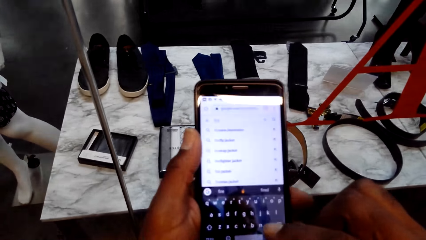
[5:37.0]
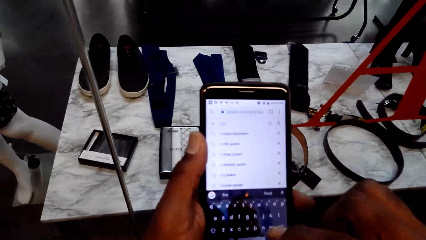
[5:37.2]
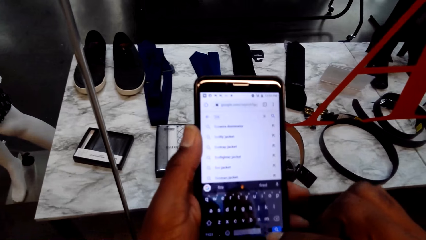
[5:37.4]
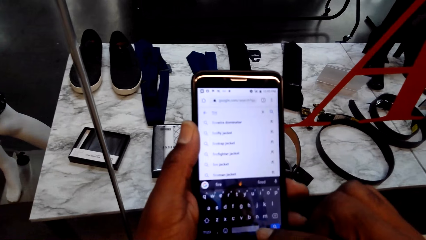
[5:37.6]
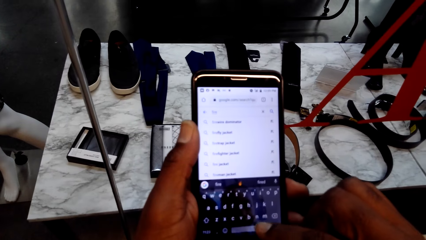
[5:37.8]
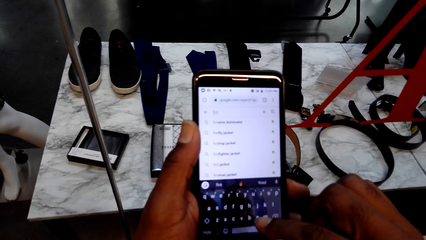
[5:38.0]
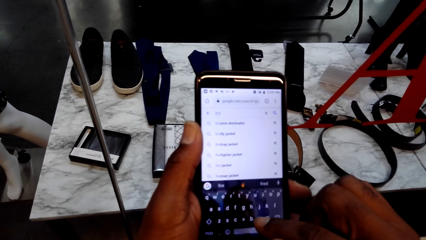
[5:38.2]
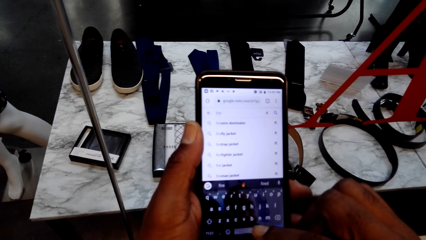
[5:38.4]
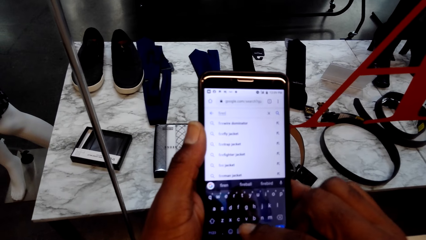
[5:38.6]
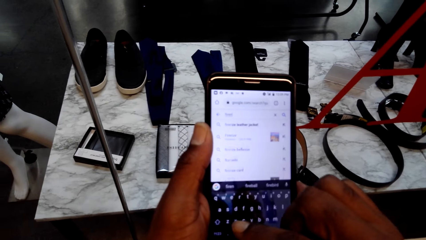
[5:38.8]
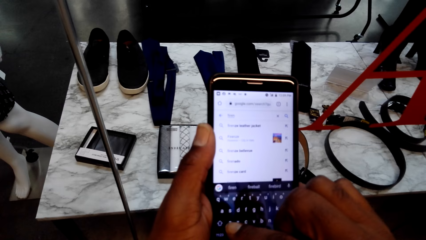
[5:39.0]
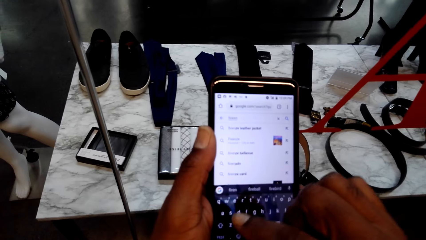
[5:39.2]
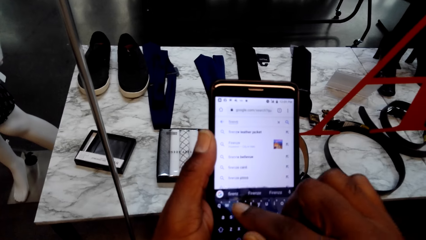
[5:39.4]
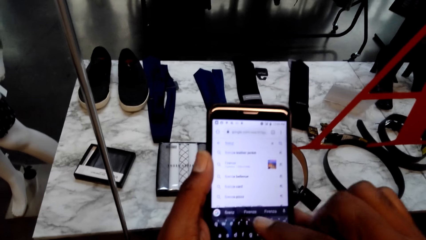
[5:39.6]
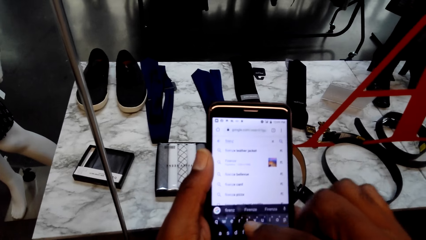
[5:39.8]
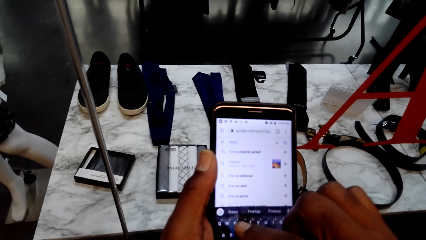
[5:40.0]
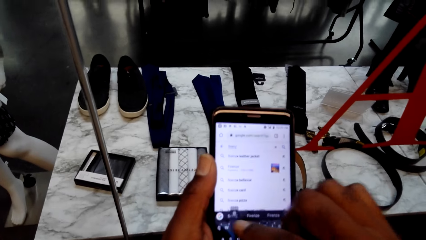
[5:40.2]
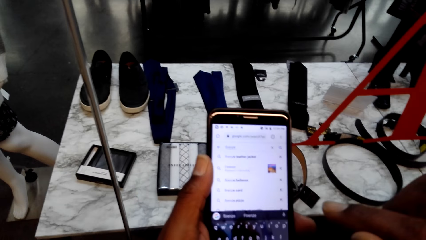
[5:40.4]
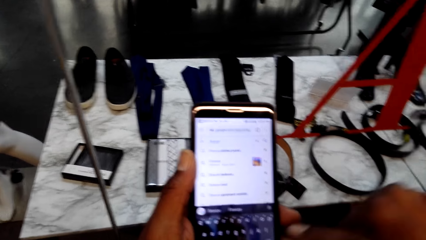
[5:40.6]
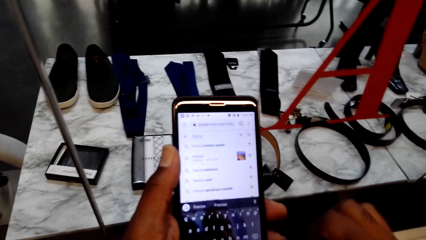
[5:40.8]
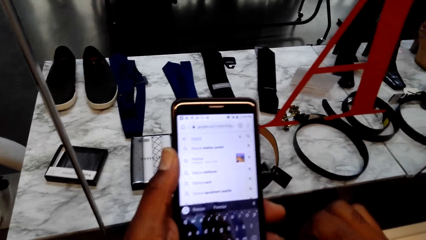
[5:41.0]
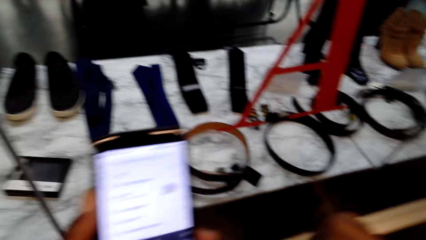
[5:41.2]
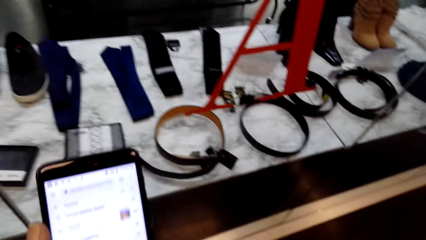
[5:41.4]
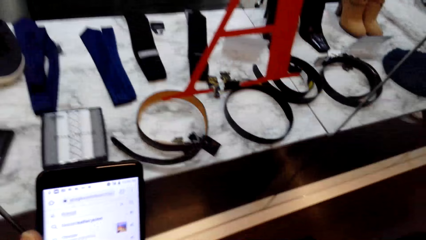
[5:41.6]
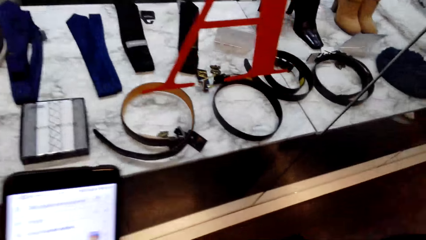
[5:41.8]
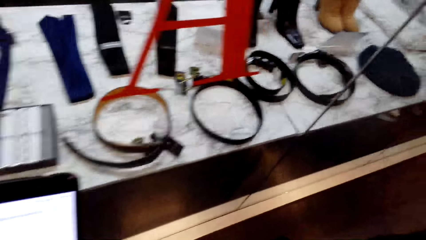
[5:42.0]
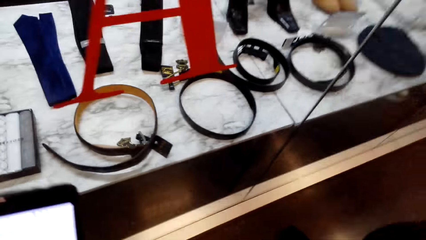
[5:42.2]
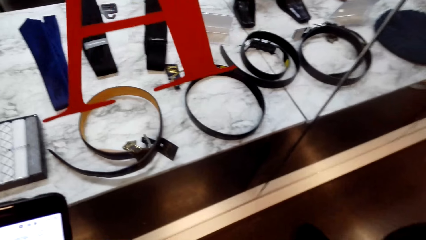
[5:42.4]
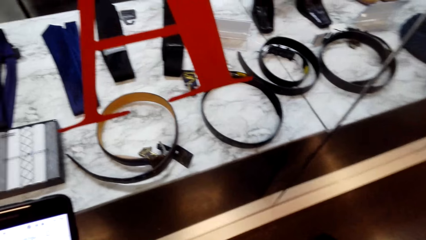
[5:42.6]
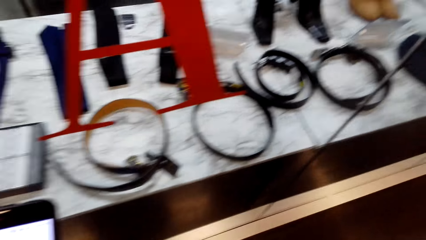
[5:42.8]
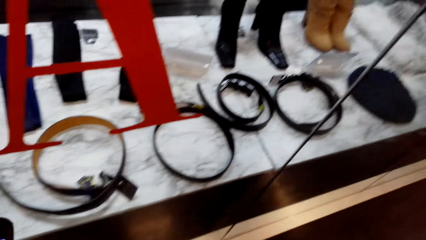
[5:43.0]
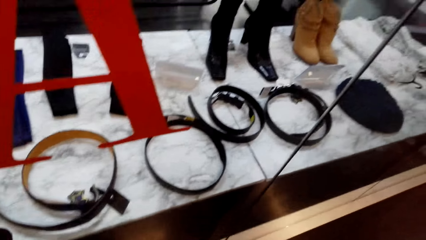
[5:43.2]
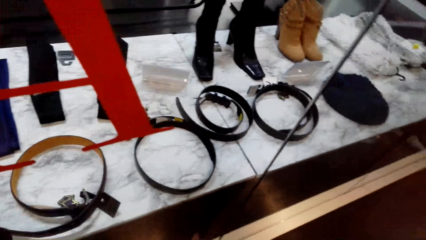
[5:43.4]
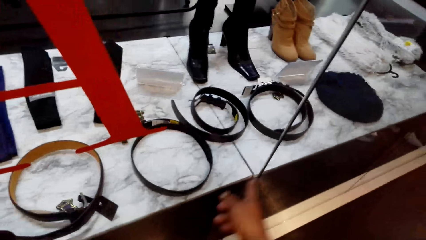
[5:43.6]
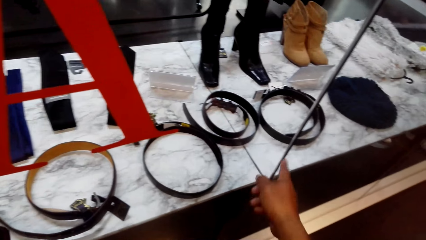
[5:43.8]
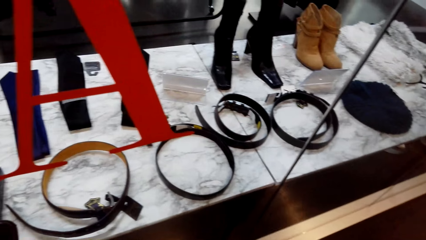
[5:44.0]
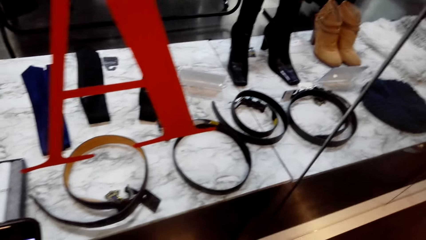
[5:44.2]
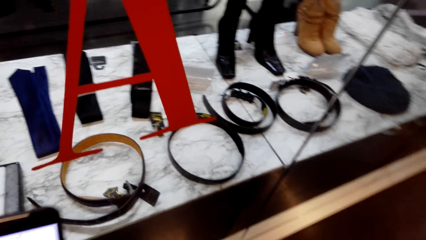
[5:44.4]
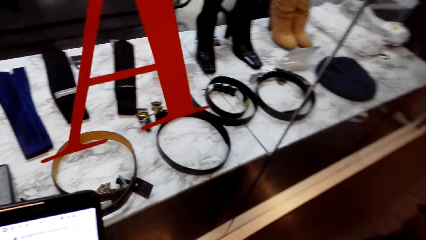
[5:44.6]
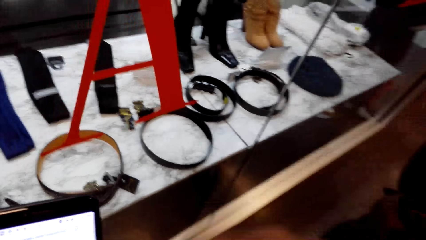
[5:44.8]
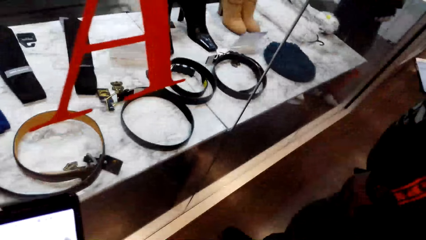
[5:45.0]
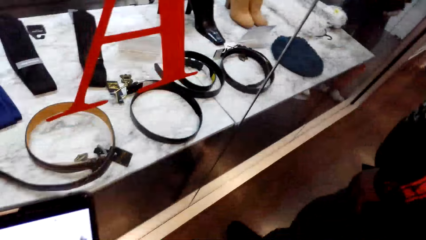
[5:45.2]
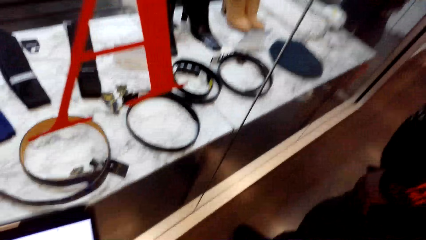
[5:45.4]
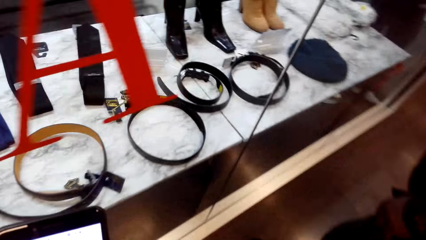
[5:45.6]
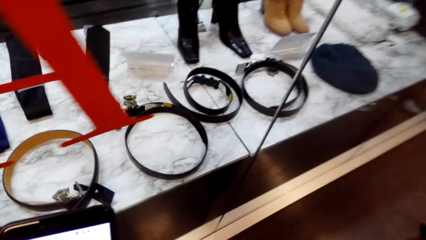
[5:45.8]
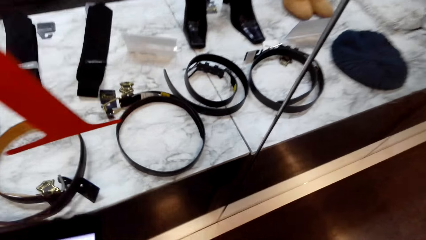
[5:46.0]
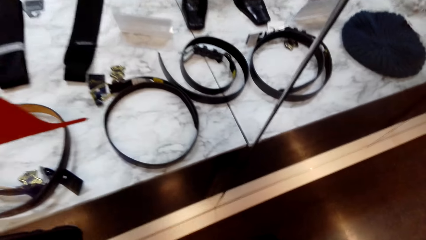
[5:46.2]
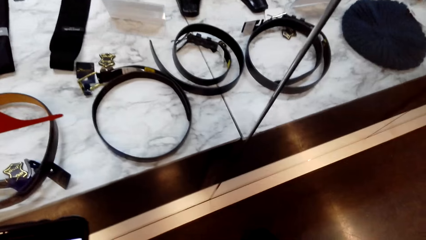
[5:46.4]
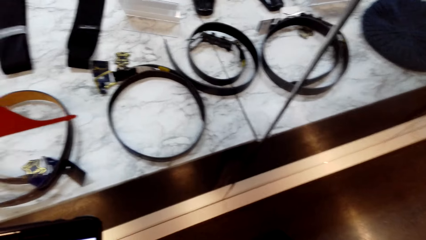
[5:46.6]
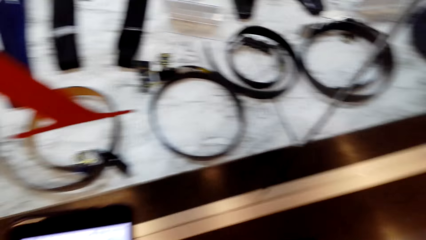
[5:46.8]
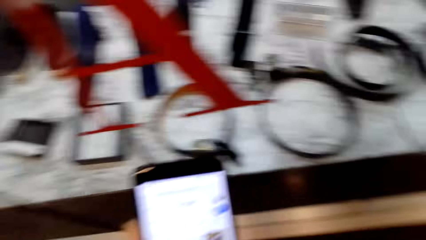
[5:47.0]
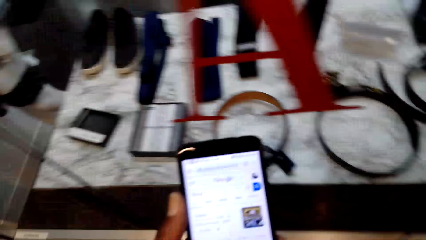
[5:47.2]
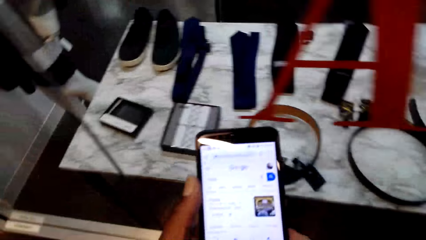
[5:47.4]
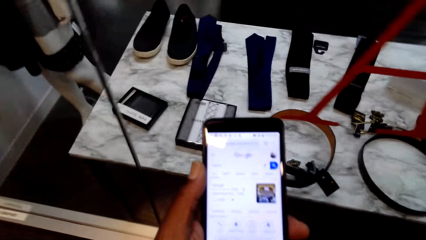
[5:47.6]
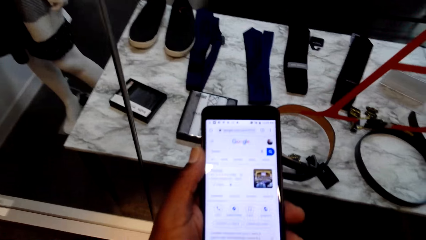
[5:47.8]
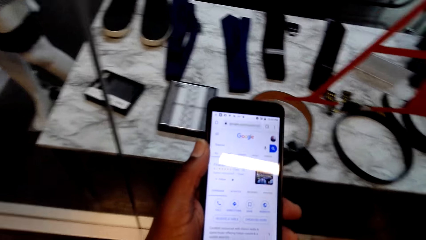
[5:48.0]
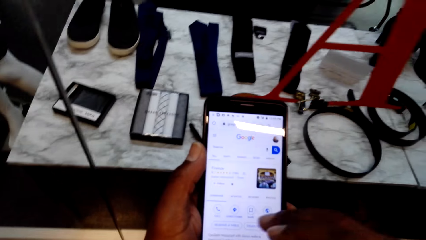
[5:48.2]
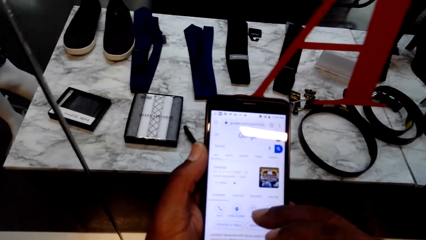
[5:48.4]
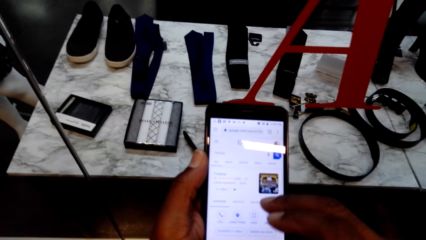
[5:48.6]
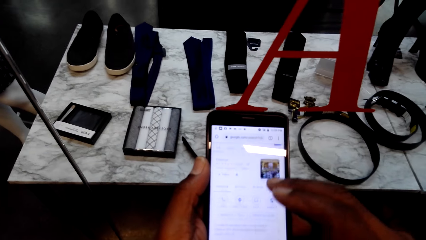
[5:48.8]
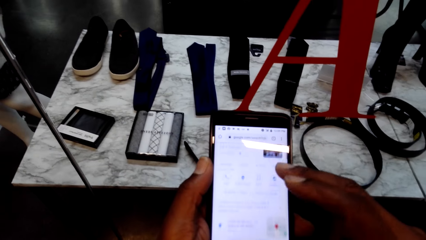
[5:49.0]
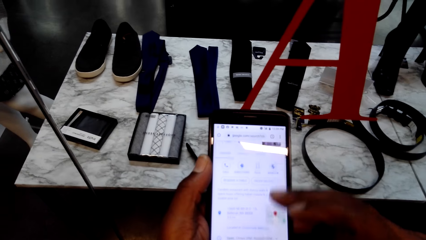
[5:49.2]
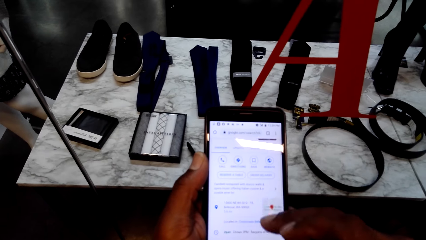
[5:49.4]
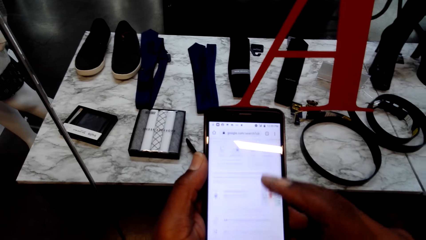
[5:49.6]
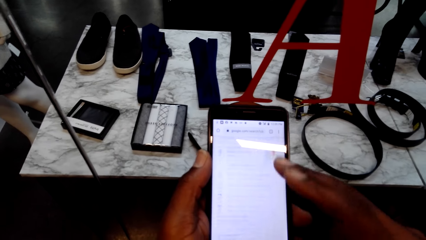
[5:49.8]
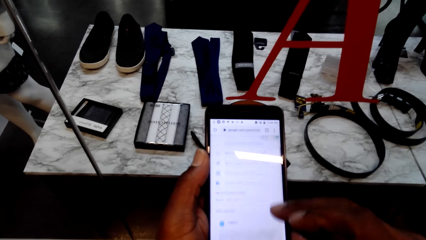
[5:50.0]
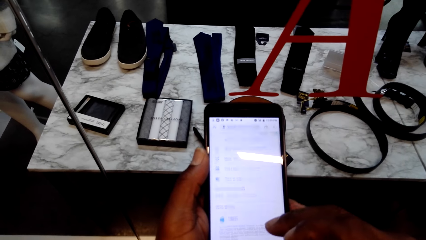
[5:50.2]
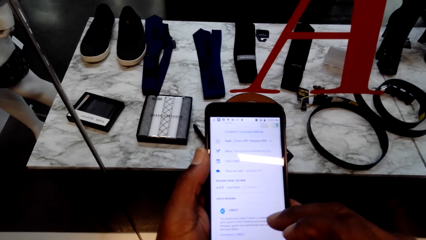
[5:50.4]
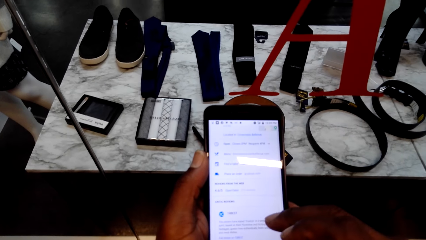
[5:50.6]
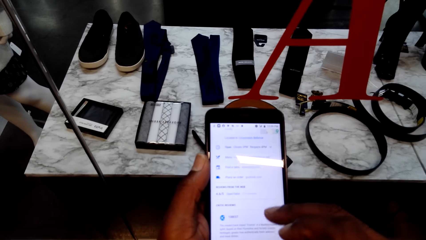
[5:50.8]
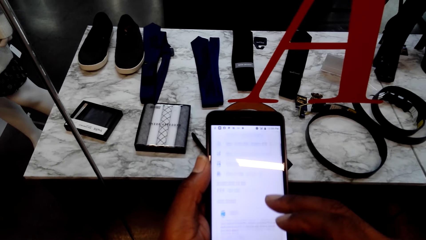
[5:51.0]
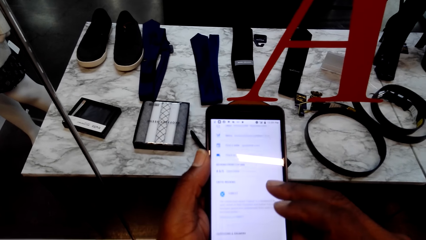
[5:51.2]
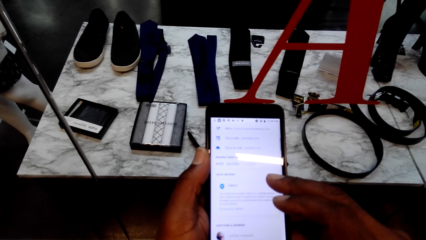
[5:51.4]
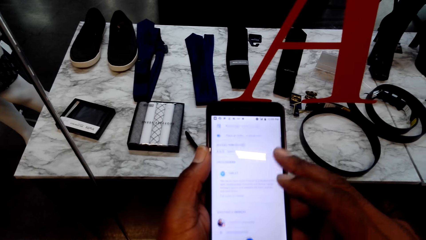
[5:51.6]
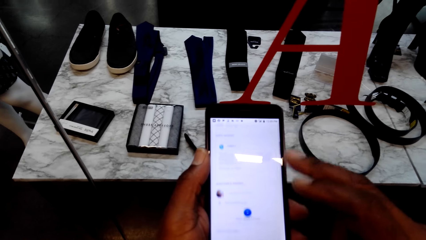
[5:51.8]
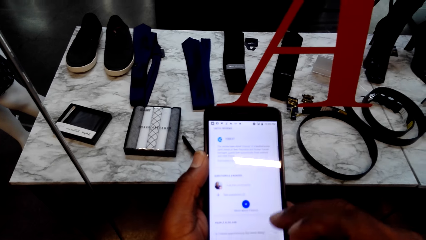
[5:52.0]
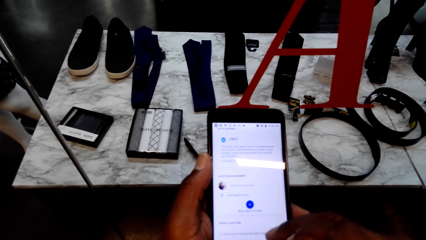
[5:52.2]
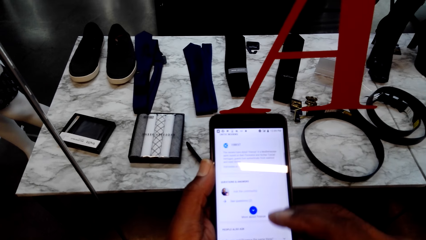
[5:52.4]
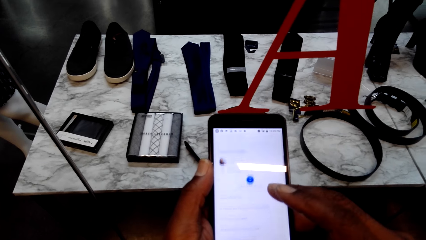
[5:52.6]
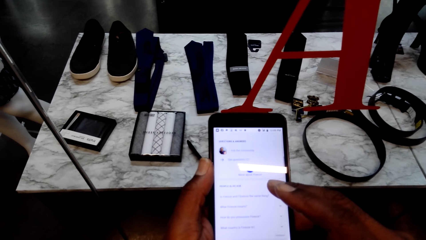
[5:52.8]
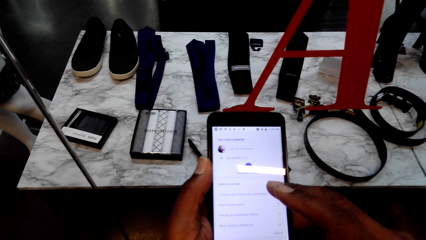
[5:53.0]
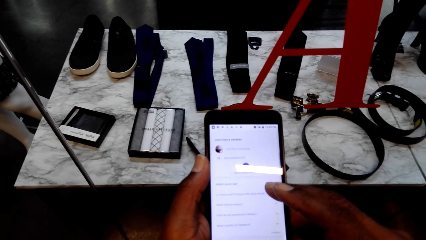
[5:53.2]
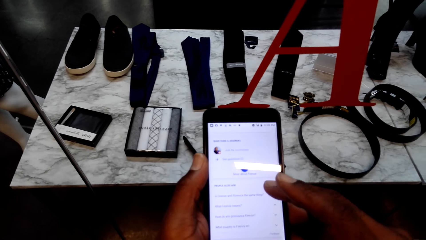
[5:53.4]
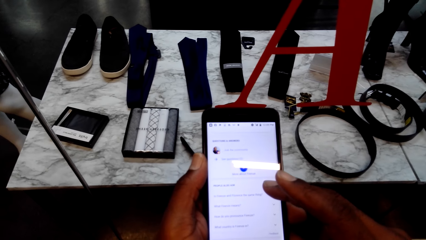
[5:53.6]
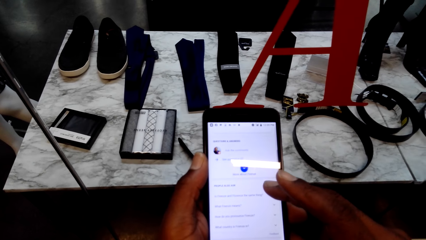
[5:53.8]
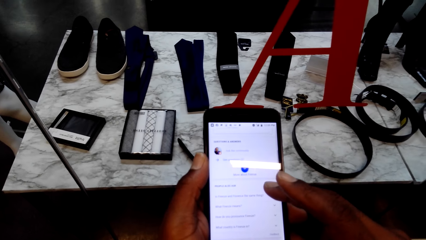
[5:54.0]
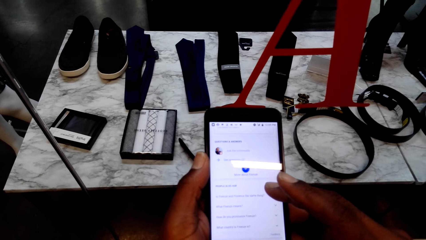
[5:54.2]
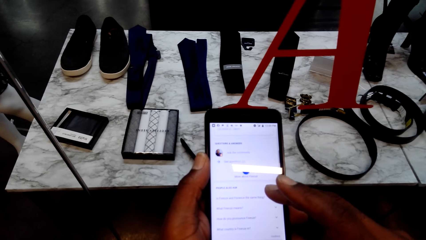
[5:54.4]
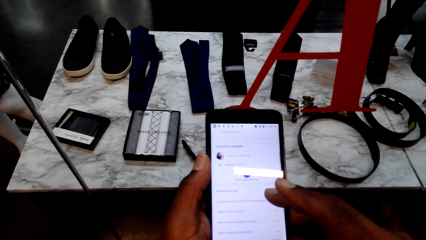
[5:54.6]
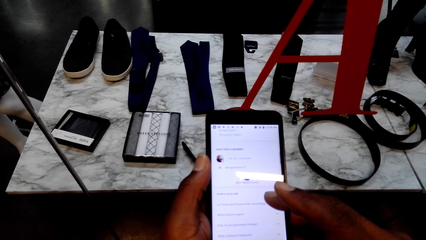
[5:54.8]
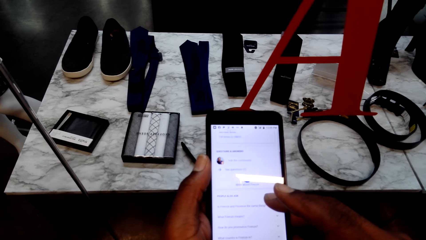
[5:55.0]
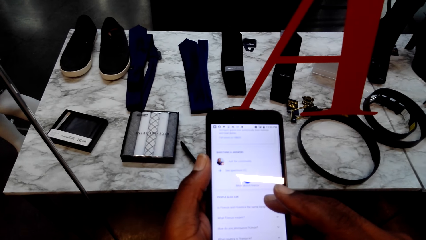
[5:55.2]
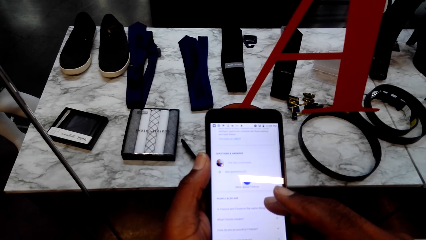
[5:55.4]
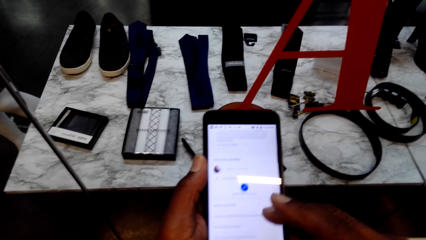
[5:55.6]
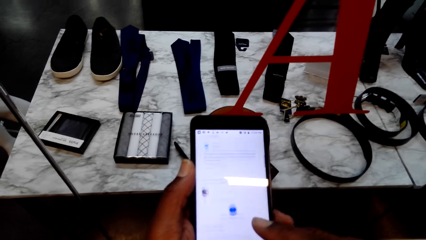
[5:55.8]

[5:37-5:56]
The camera wearer operates their phone. They look at the belts on the table and speak with gestures. They operate their phone.
